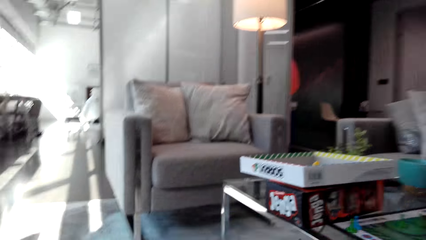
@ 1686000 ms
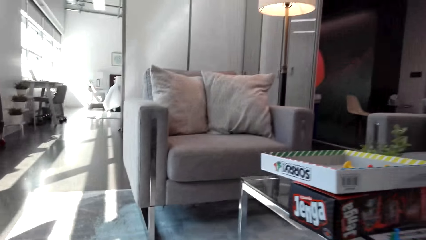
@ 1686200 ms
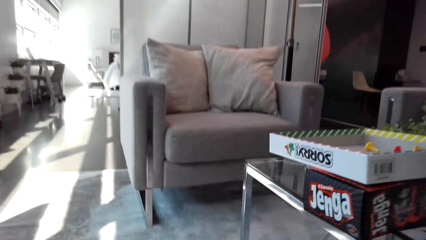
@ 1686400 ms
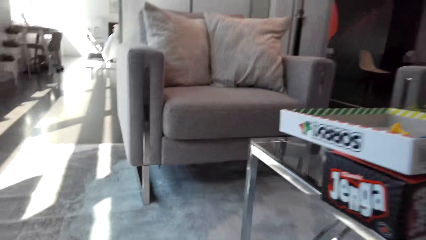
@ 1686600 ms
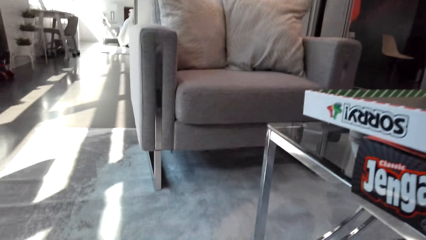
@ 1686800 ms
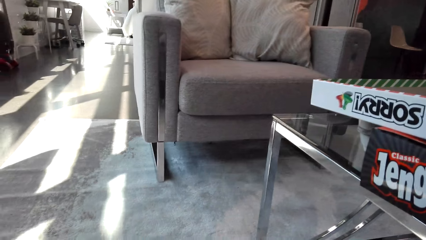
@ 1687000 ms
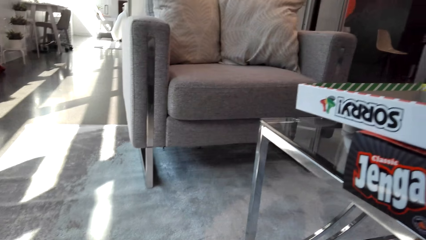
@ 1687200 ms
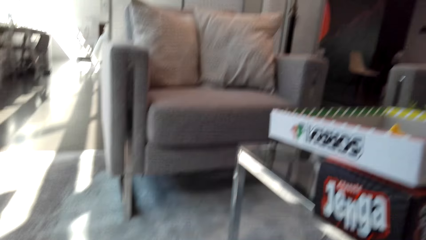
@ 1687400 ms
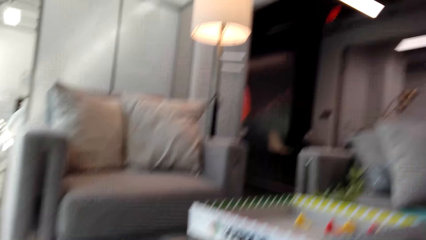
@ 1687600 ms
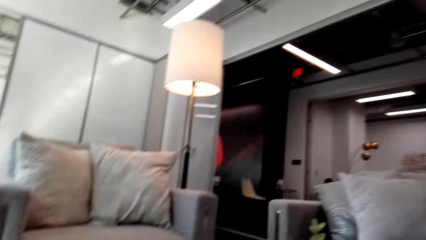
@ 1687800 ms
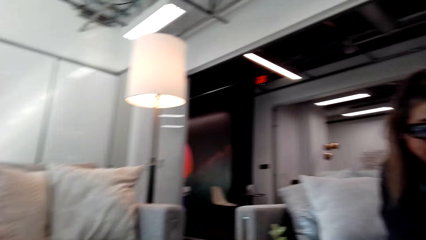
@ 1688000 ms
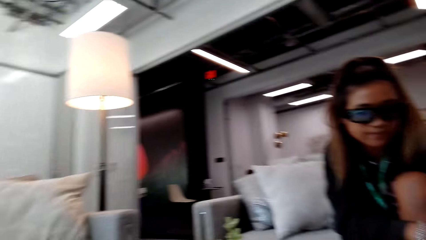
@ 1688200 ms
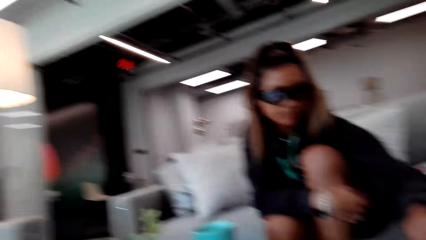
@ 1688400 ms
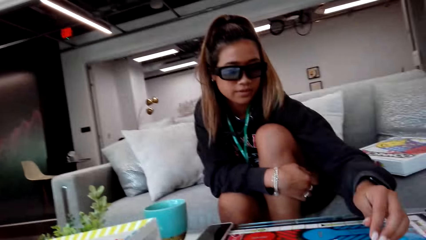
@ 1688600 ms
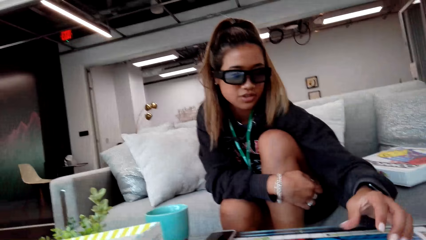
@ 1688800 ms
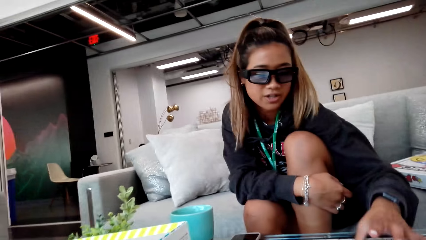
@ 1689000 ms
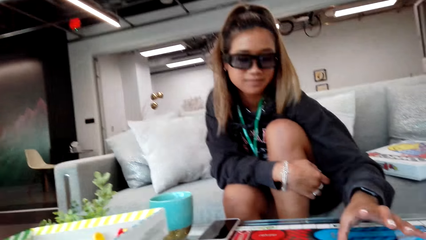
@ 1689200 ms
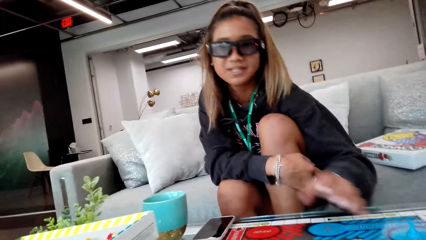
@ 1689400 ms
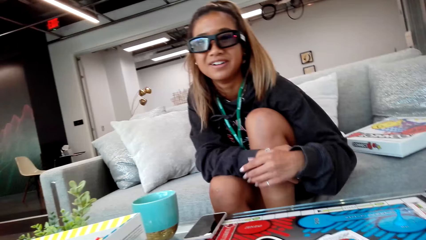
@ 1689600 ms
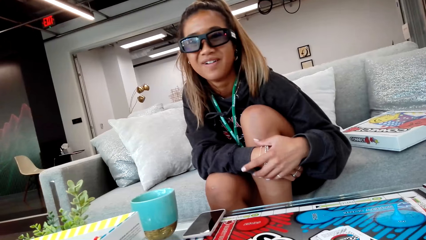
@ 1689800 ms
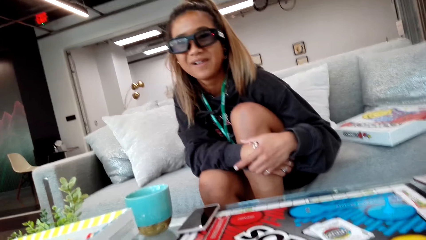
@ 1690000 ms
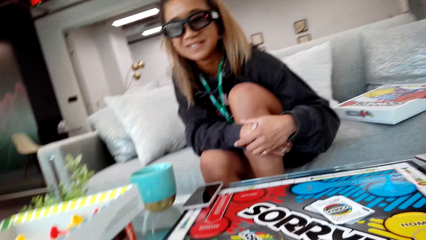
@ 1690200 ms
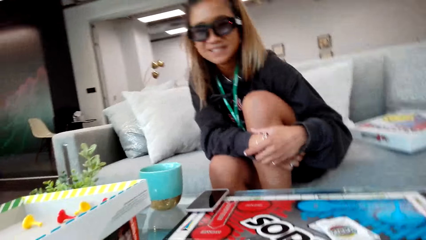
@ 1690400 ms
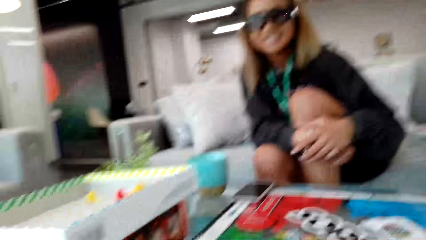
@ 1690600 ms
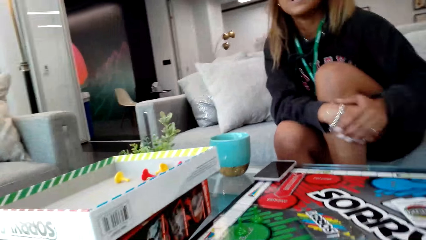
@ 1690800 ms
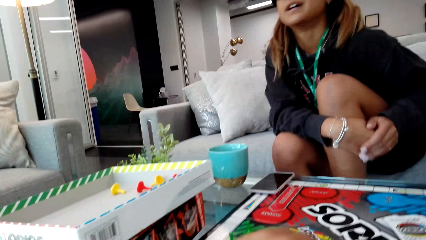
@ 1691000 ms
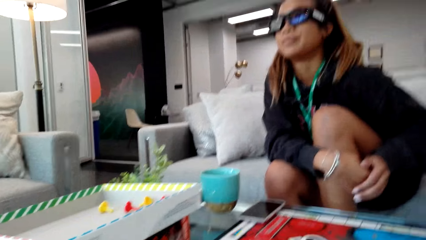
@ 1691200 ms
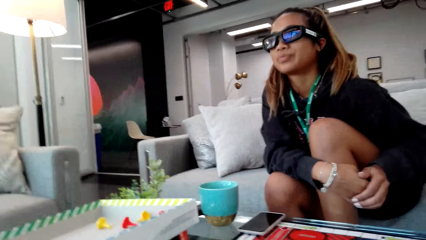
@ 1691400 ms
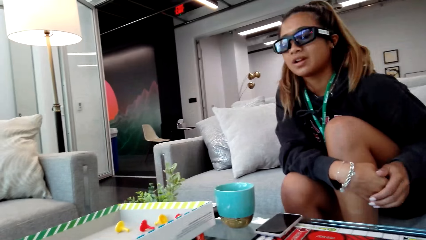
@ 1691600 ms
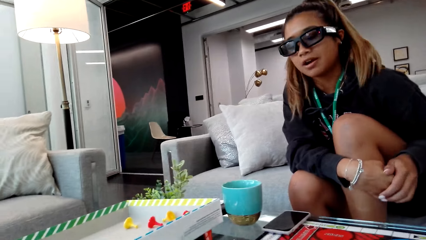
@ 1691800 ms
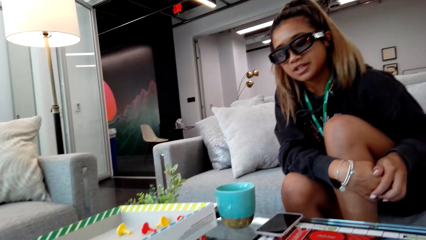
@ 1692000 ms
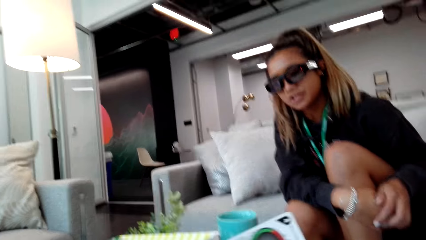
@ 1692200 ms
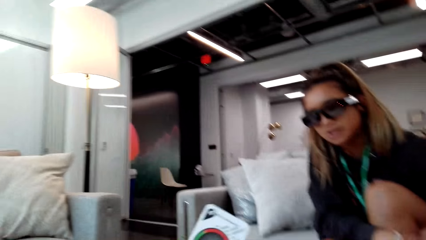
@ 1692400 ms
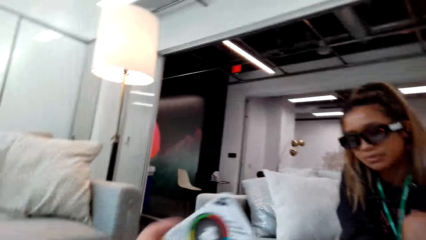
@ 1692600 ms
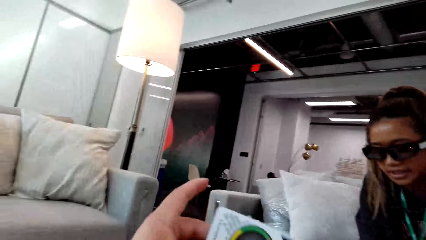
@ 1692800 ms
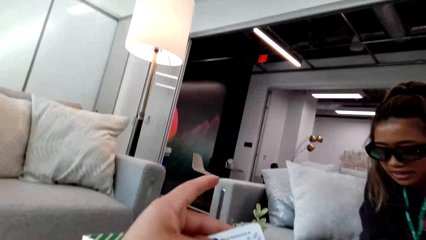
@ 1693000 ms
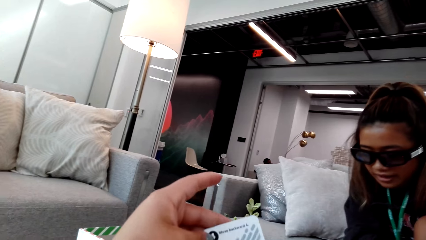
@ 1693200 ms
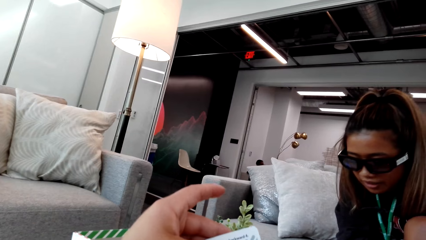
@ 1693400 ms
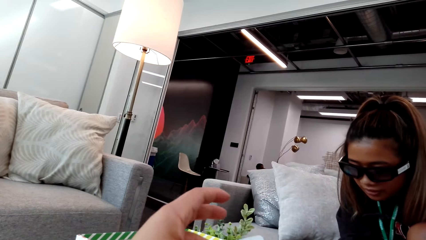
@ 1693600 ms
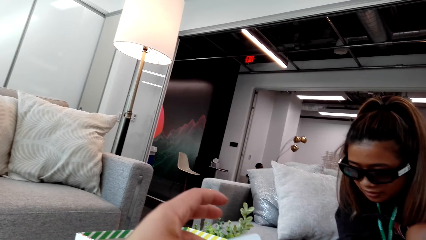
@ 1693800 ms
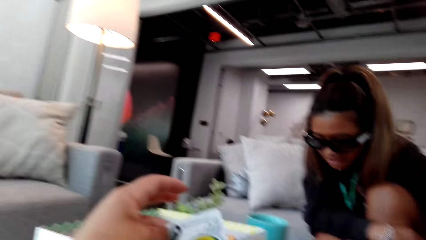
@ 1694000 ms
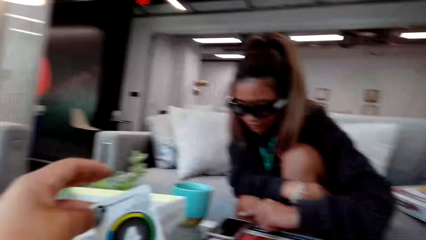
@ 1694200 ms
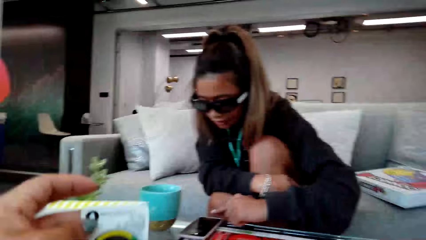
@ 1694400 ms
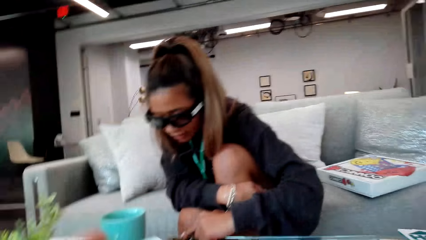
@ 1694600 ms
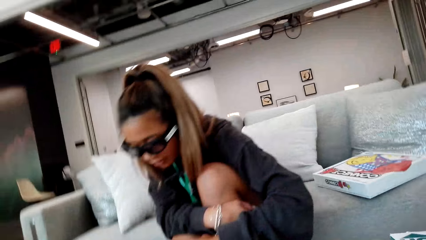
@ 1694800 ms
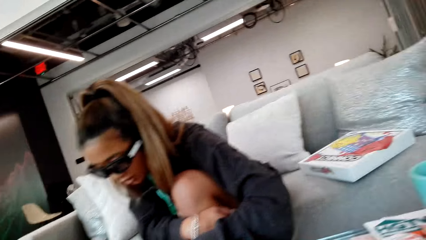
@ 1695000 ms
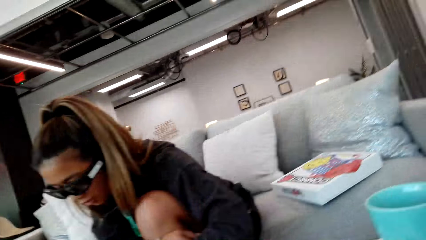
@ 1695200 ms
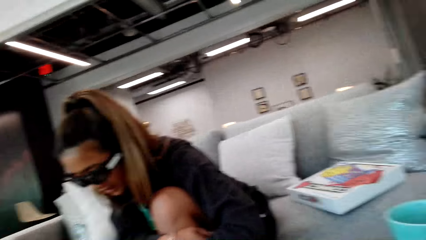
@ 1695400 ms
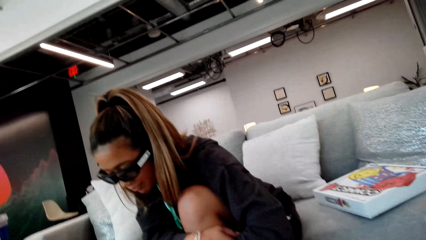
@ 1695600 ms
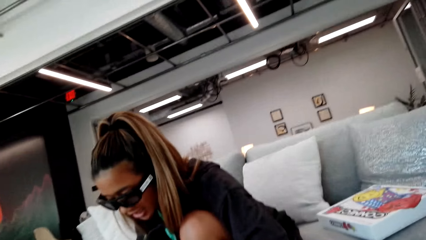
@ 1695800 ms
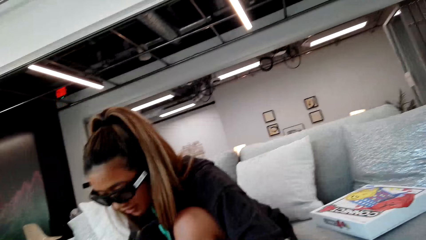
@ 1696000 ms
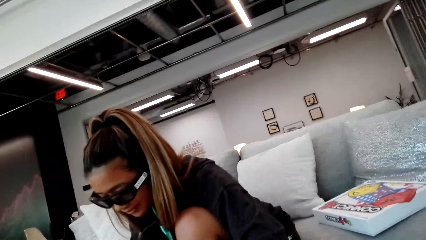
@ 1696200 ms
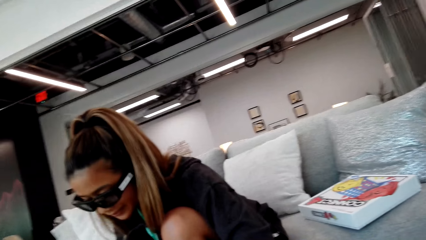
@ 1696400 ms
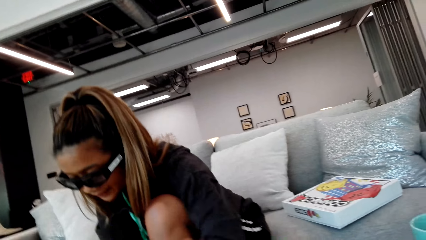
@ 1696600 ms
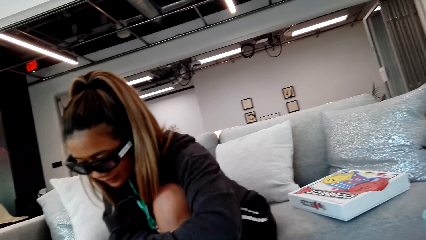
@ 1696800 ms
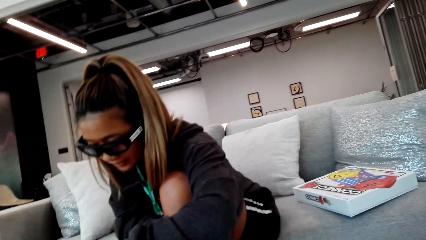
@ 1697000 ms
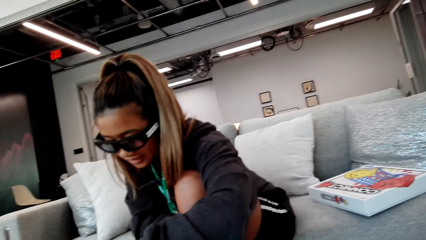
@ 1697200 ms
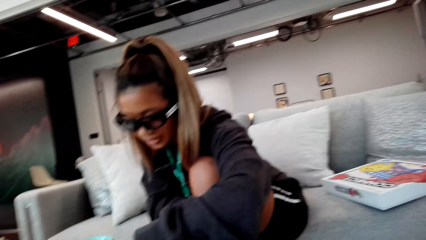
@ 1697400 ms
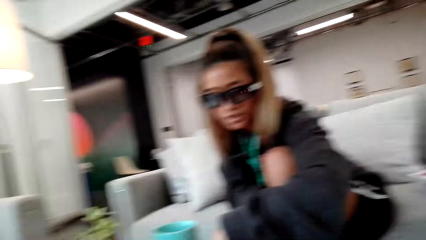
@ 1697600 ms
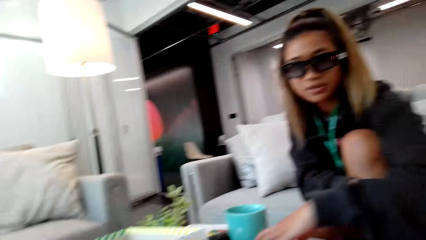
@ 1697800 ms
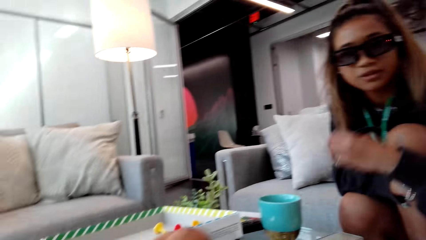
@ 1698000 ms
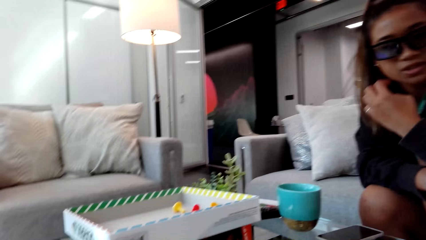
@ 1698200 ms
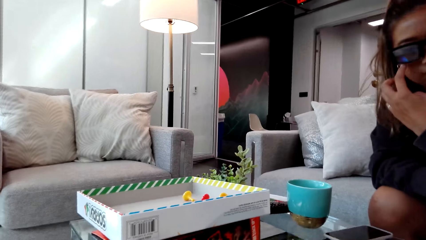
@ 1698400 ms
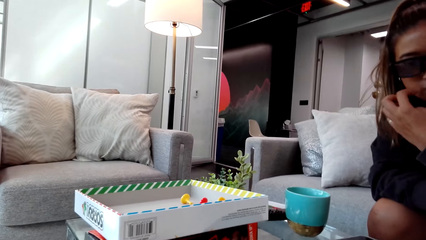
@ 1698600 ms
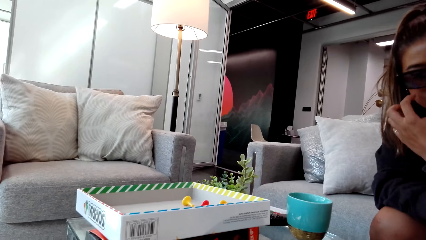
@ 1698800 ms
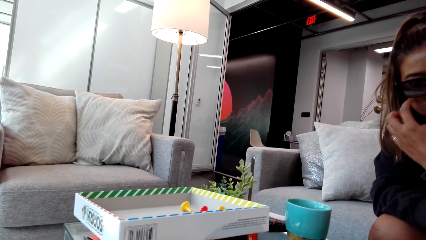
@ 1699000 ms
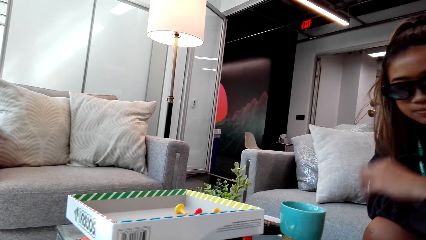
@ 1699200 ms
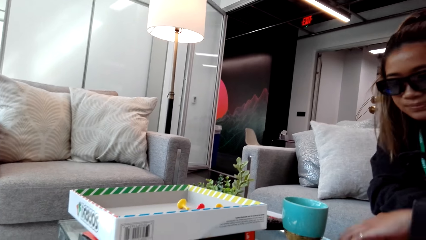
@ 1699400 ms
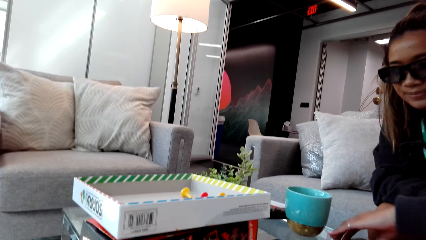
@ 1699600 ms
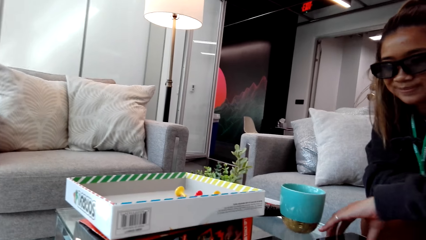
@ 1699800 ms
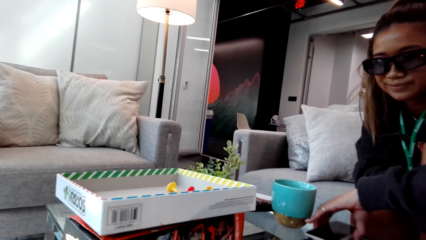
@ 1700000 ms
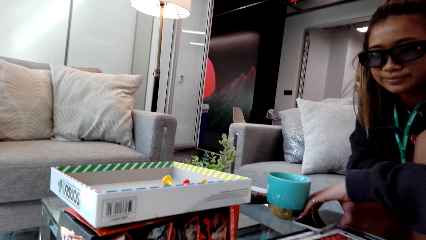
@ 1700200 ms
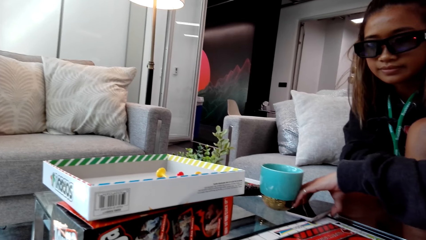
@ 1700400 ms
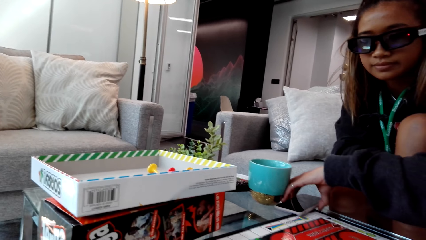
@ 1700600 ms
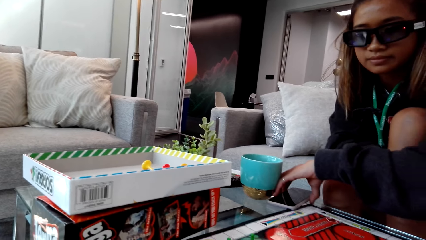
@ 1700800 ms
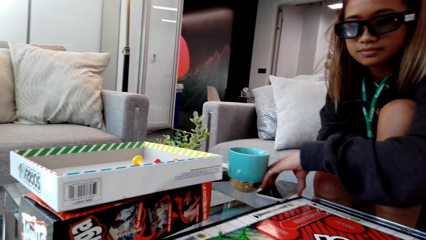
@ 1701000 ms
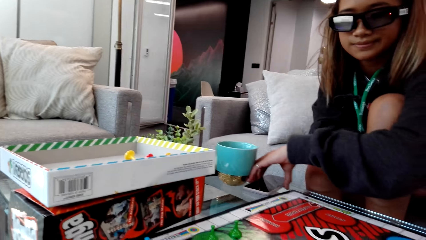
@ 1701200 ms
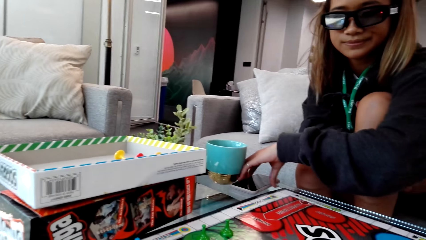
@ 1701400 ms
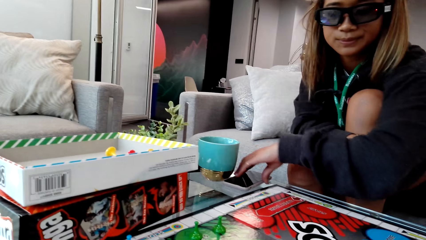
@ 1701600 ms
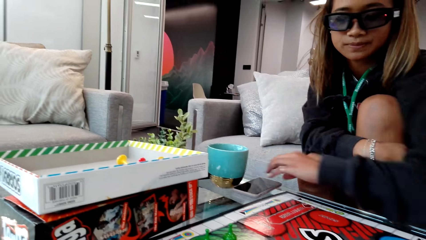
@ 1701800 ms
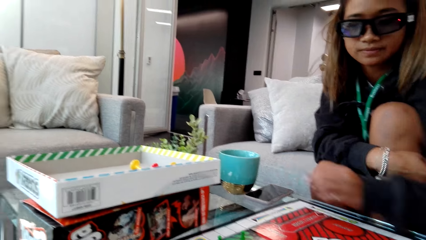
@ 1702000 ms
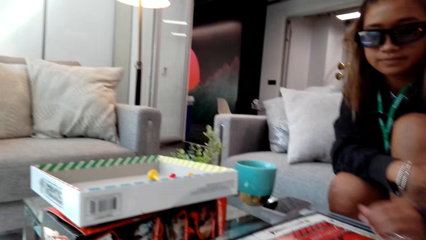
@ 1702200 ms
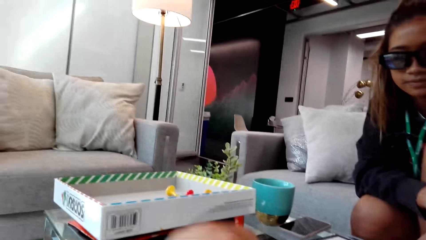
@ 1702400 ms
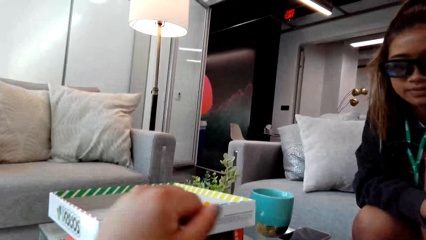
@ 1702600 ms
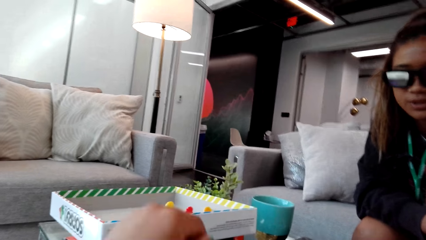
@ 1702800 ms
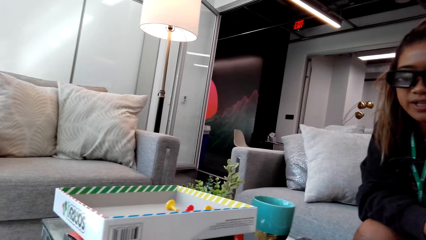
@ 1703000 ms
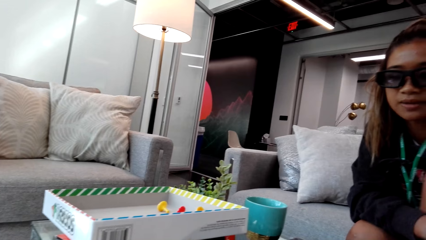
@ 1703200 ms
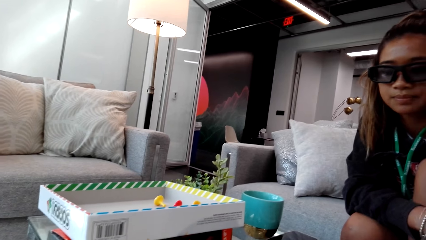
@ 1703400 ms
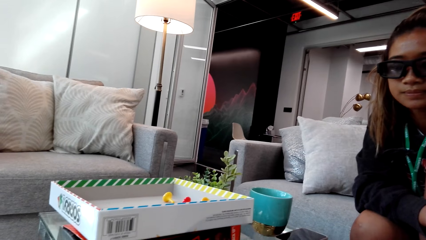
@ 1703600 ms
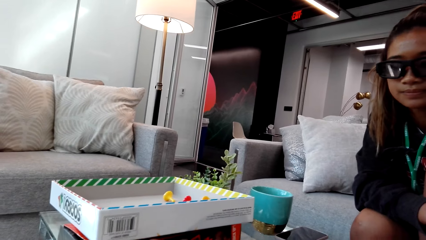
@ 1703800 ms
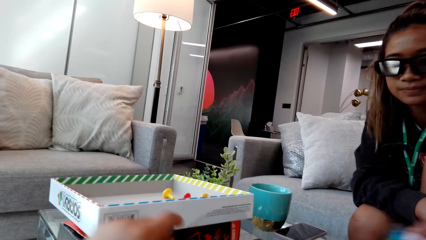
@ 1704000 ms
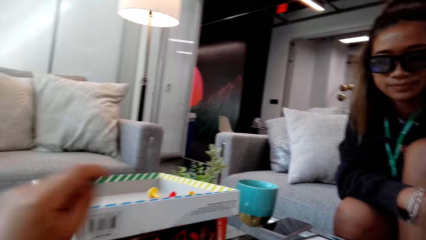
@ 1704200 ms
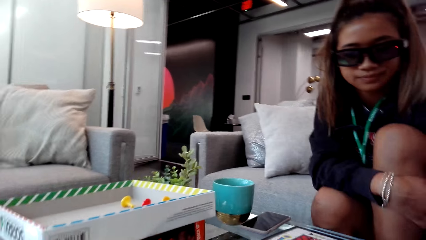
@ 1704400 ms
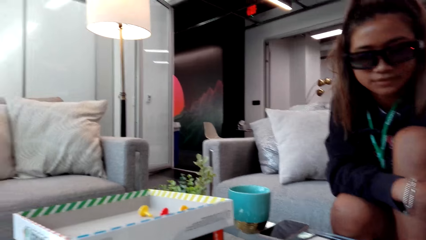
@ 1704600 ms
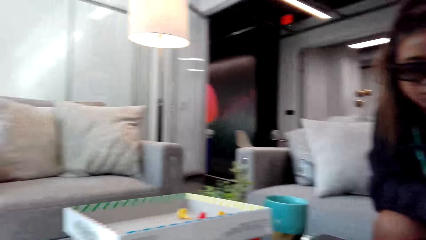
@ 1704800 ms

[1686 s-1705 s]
A person touches her leg with both hands. The camera wearer holds a card with her left hand. The person scratches her face and pushes the cup on the table. The camera wearer holds a sorry game card.
